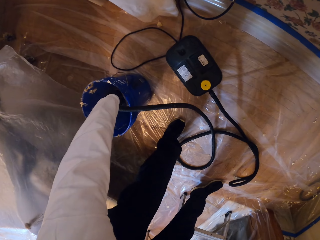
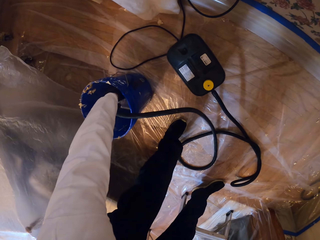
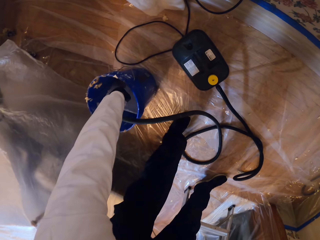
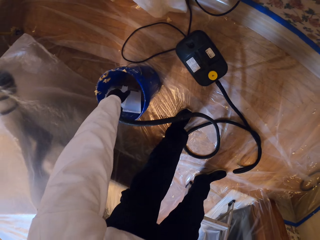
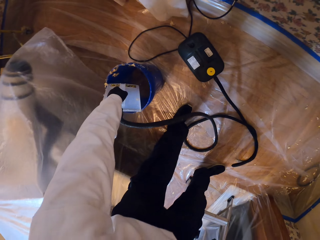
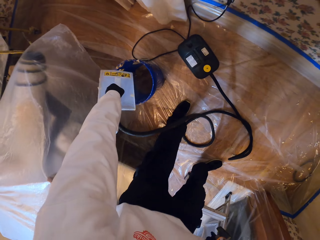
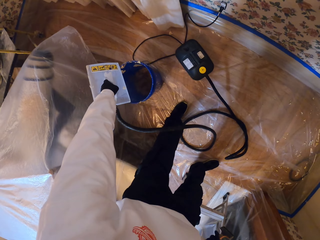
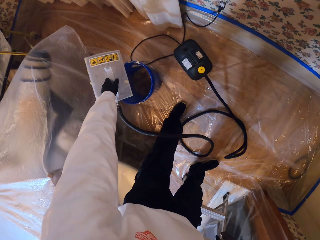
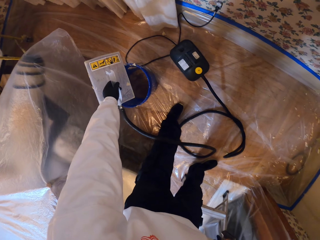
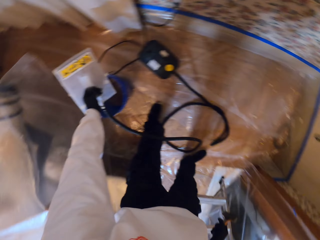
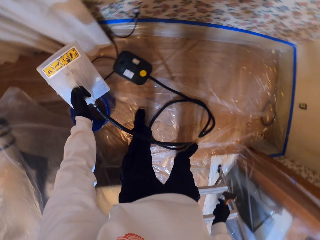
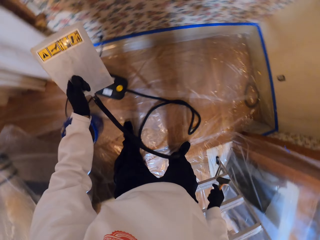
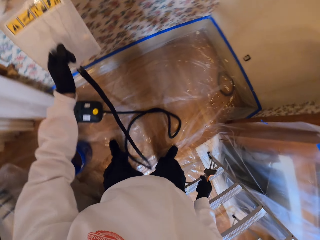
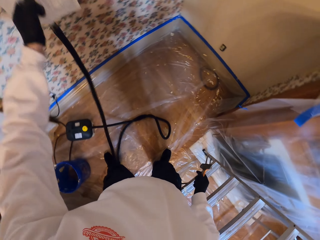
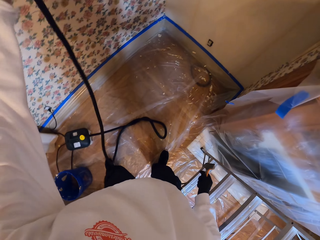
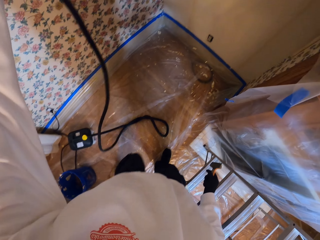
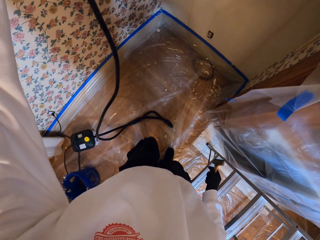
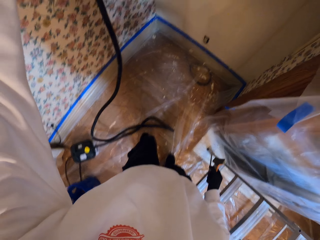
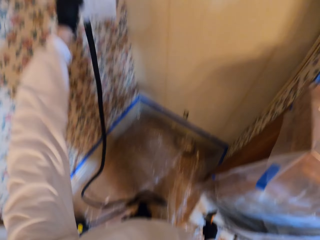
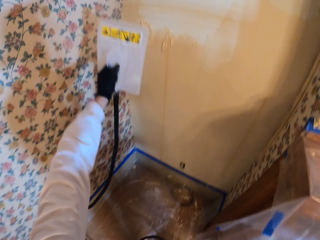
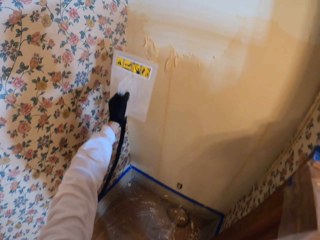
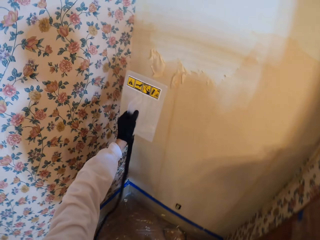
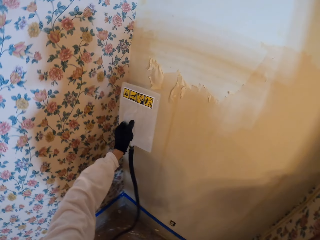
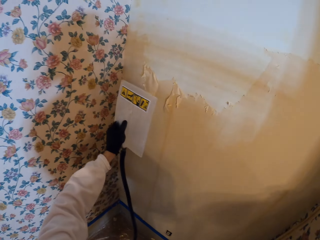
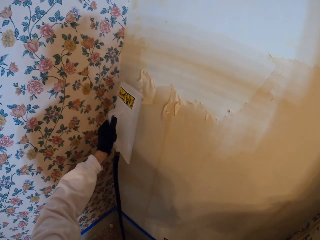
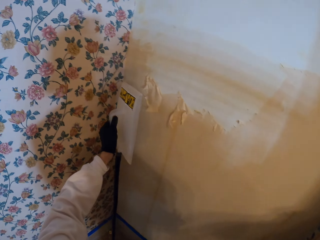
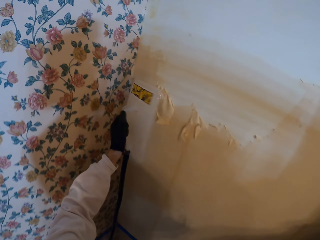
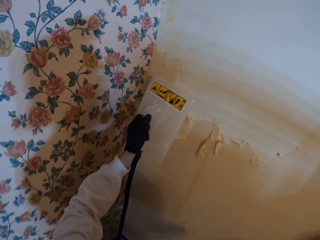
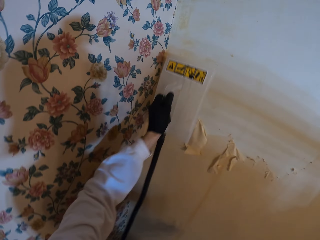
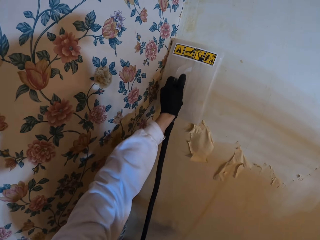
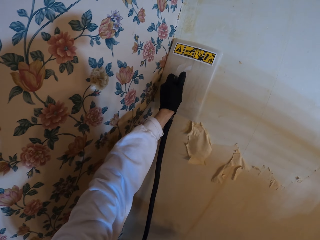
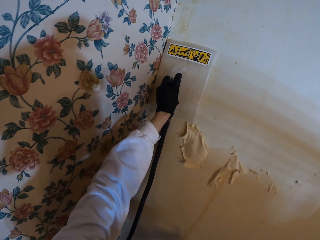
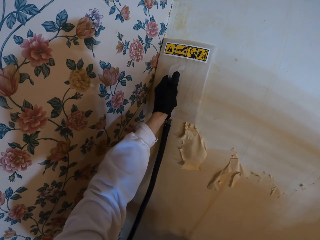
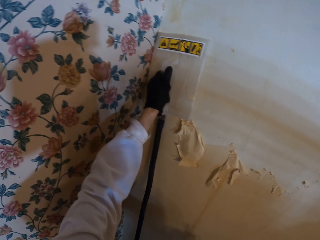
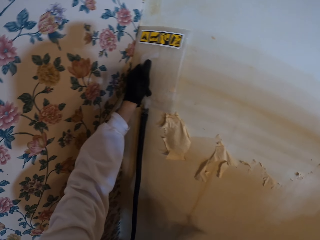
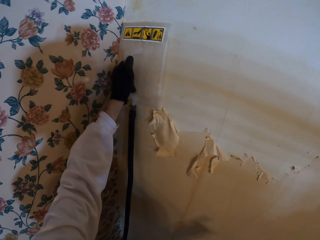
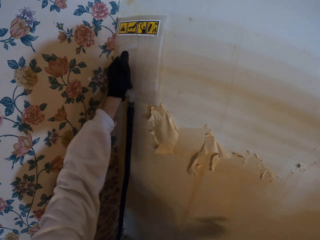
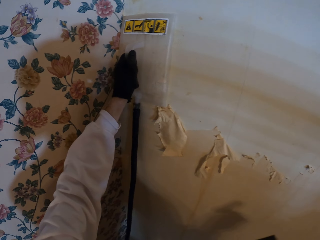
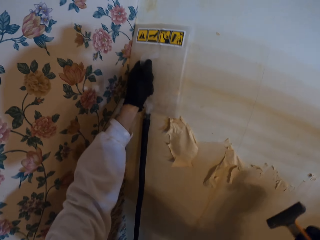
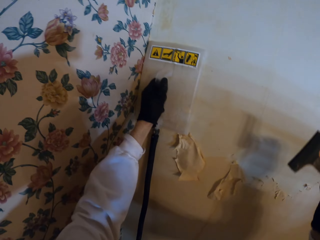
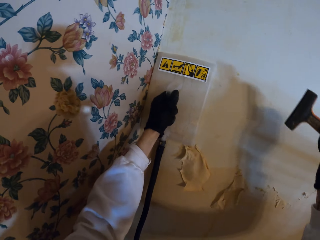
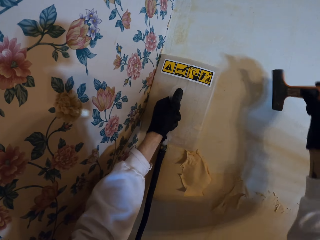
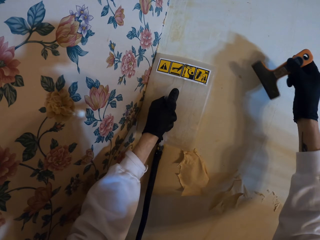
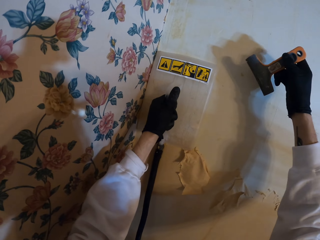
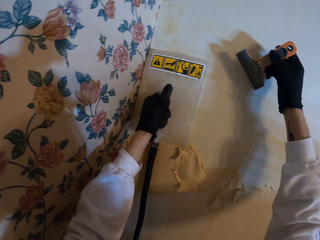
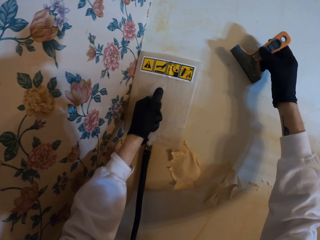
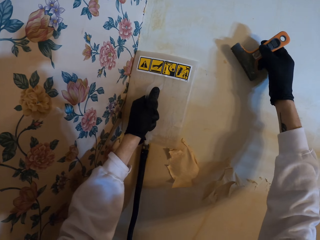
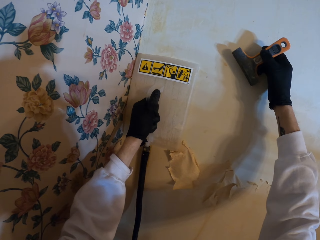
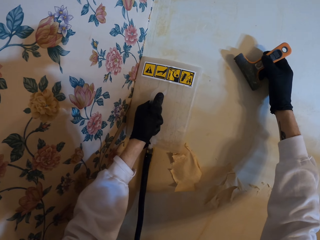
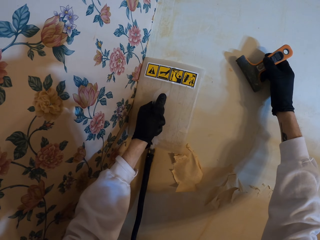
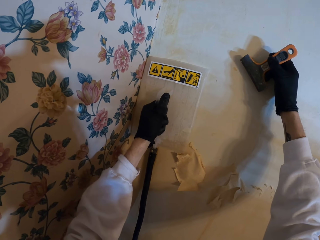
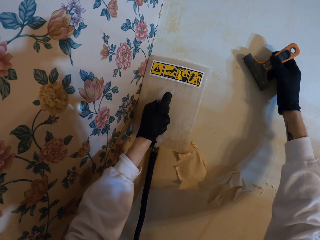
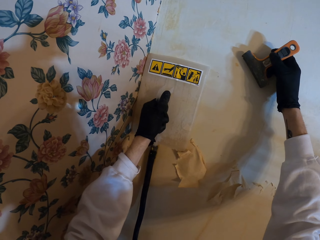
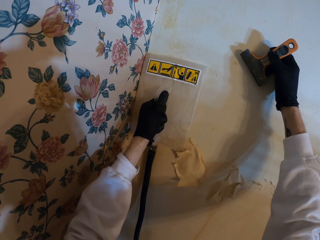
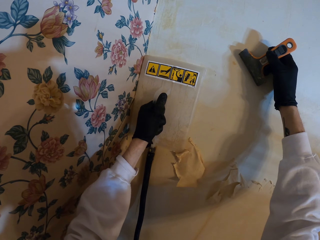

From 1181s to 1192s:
The camera wearer picks up the wallpaper steamer from the bucket. They walk towards the wall with the wallpaper steamer. They steam the wallpaper with the wallpaper steamer. They remove the dirt on the wall with the wallpaper steamer and the scraper.

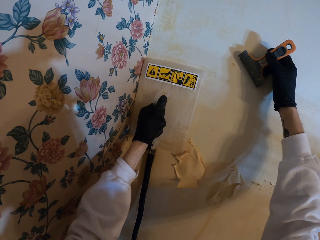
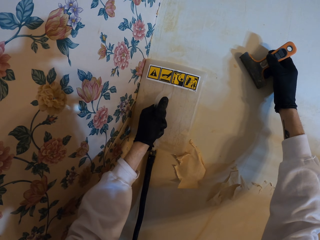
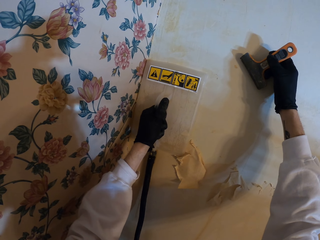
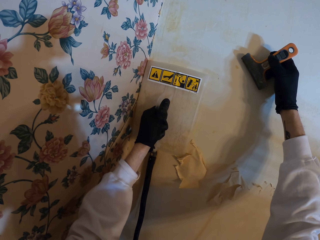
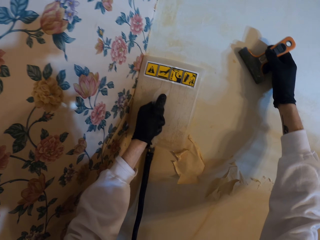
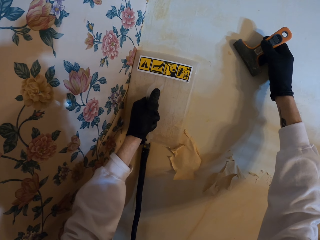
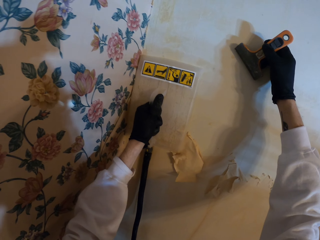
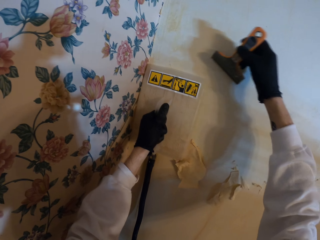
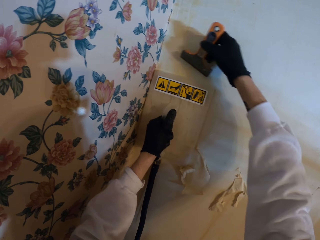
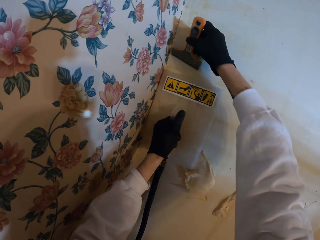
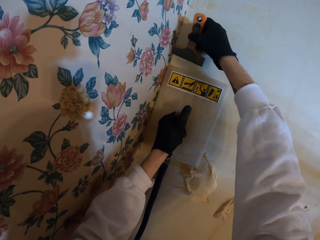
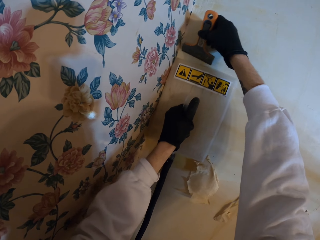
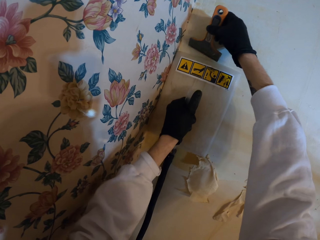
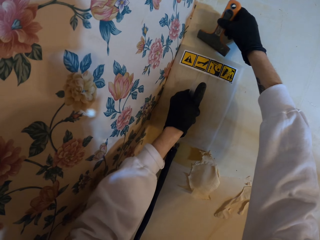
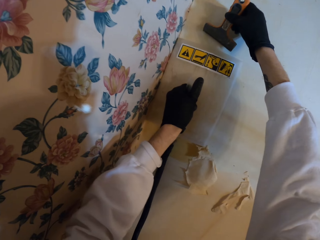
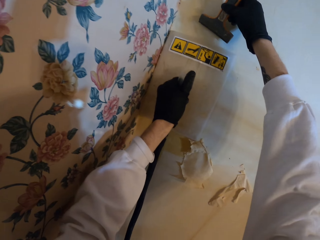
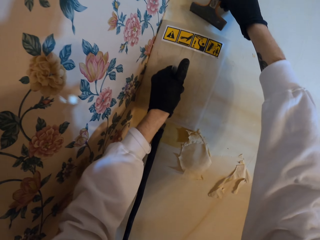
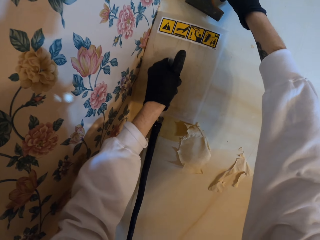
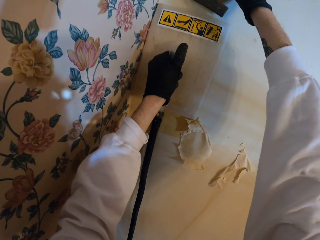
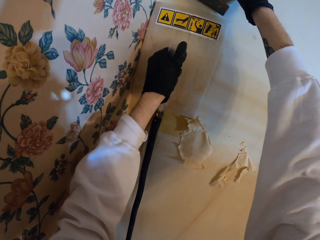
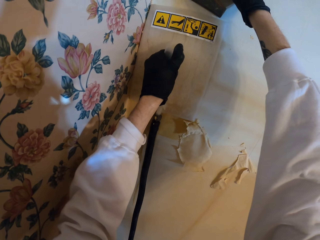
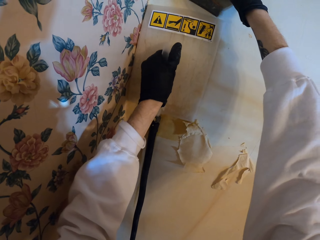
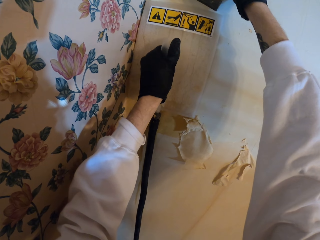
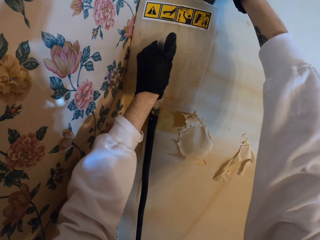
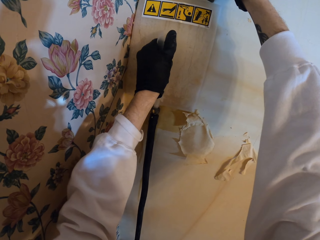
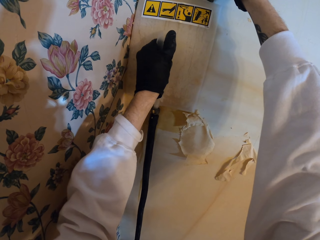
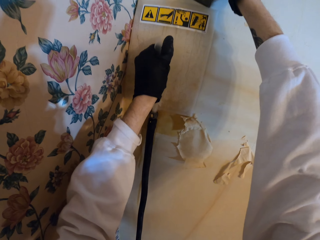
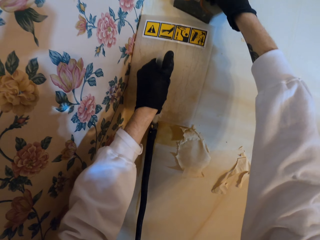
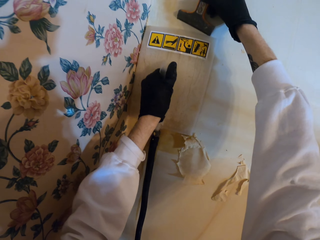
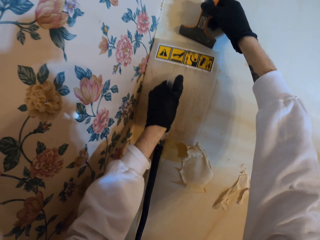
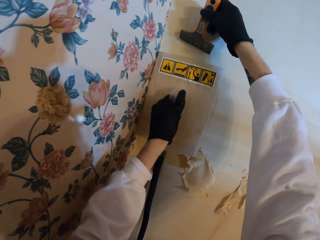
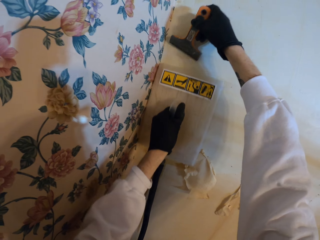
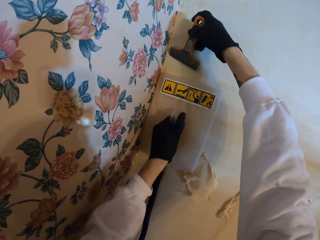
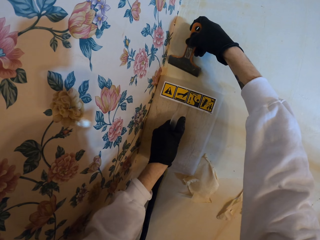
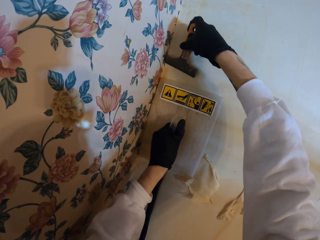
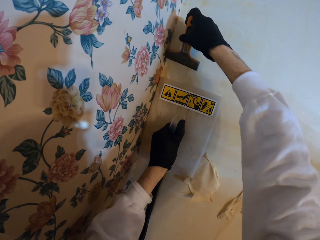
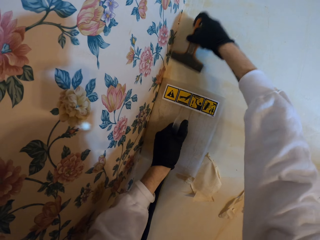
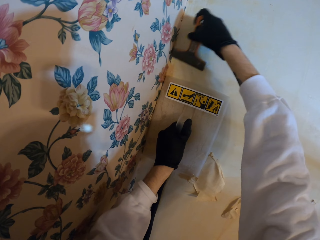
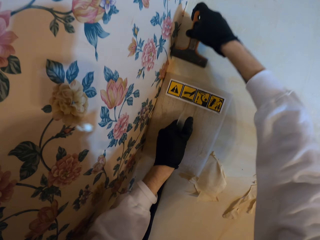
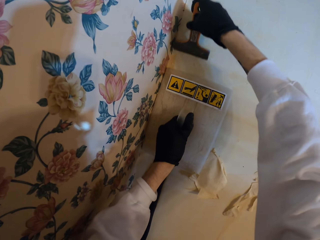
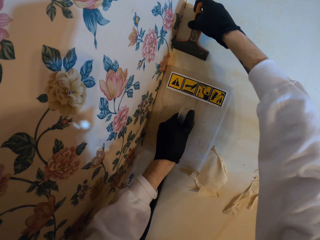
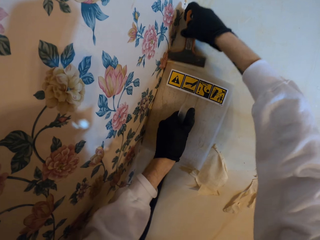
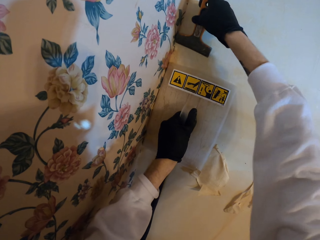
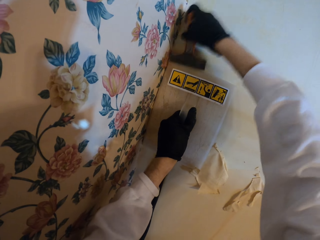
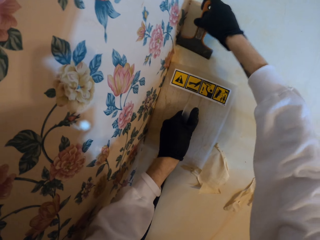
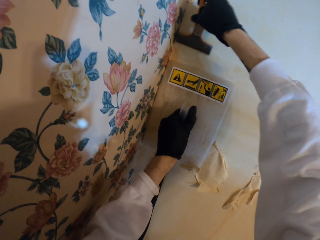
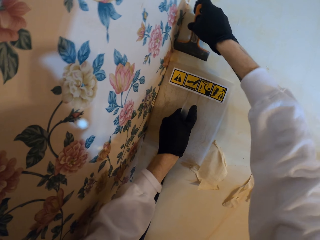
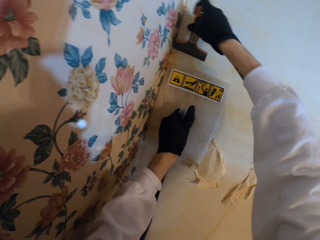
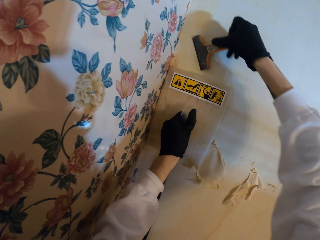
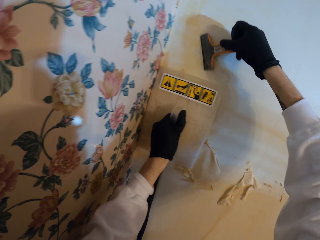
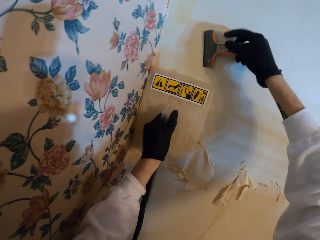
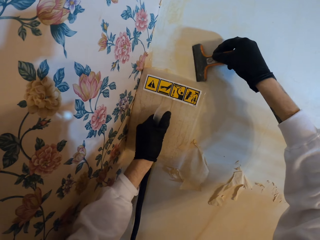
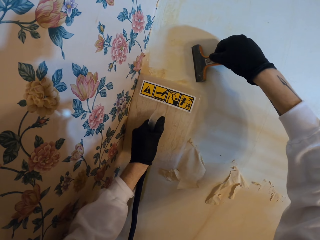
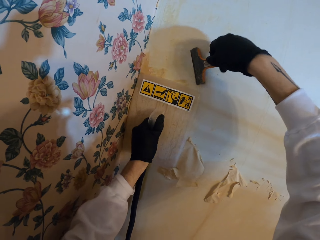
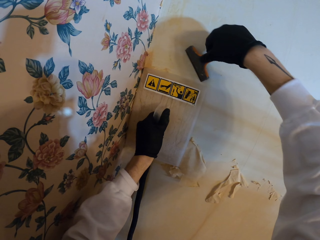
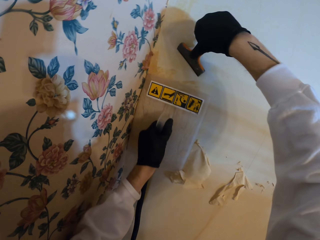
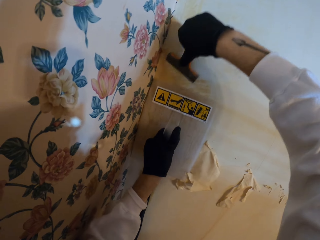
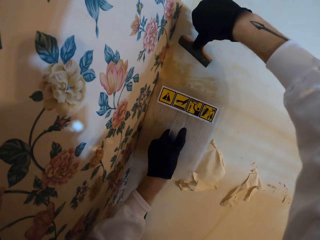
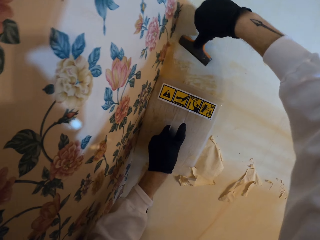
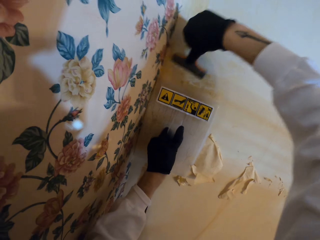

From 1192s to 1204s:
The camera wearer scrapes the wallpaper with the scraper.
